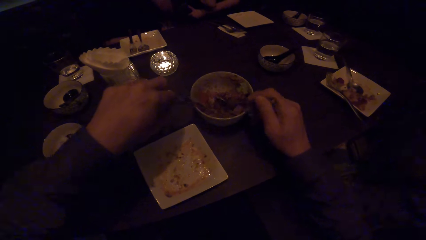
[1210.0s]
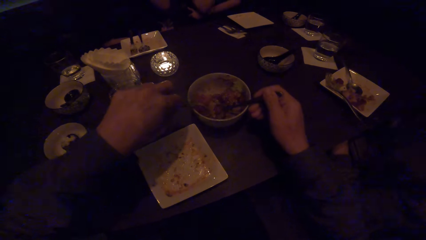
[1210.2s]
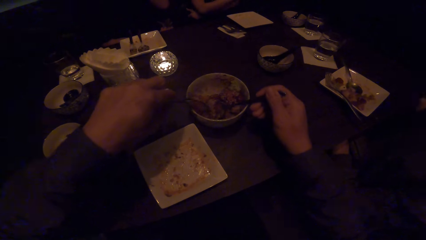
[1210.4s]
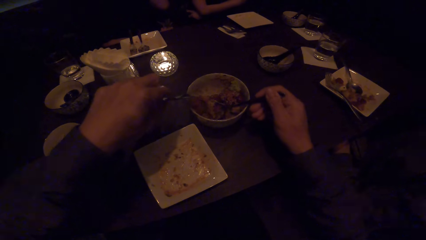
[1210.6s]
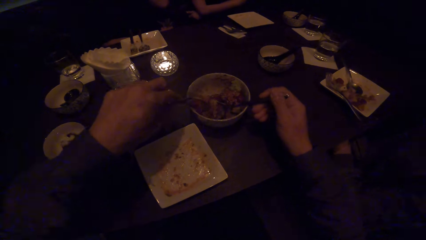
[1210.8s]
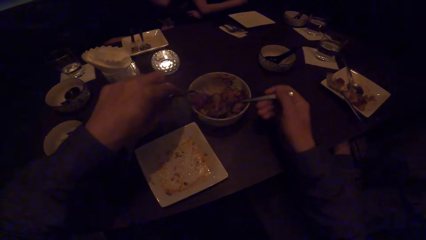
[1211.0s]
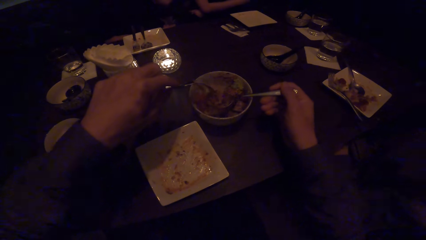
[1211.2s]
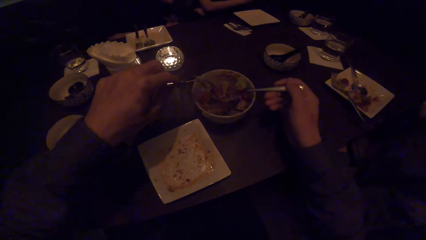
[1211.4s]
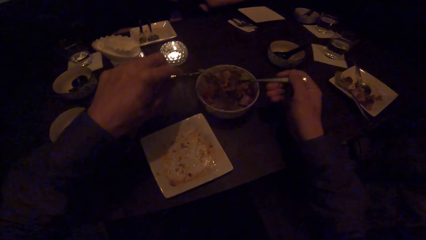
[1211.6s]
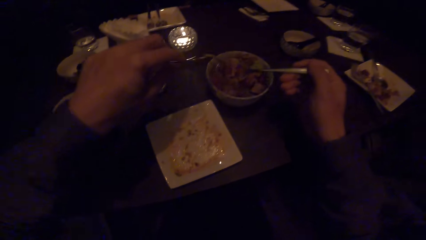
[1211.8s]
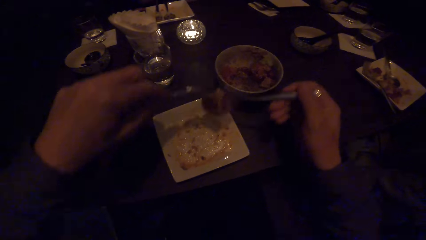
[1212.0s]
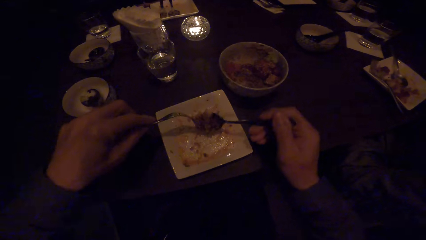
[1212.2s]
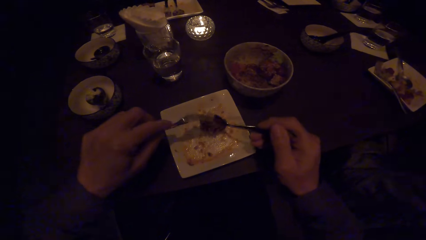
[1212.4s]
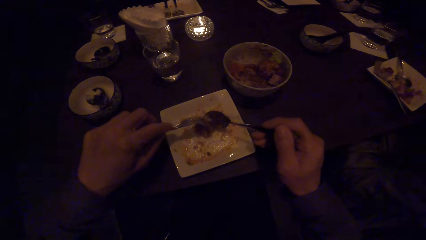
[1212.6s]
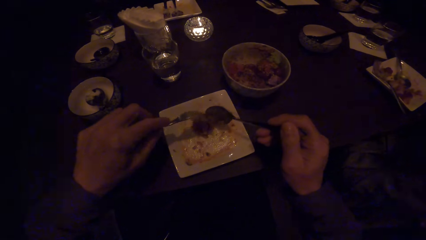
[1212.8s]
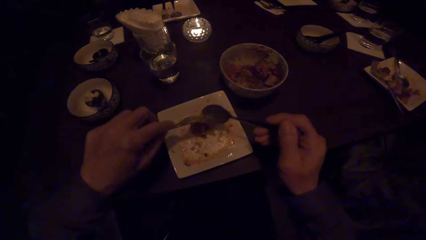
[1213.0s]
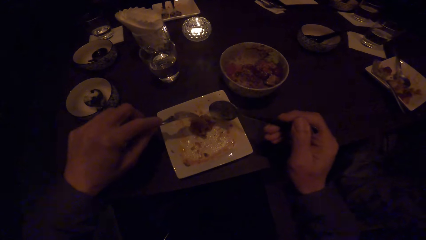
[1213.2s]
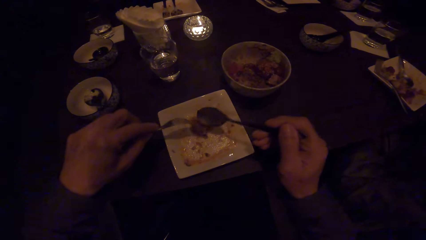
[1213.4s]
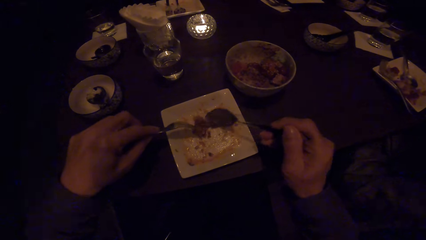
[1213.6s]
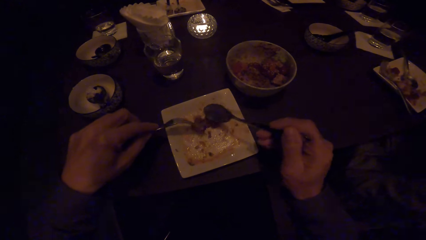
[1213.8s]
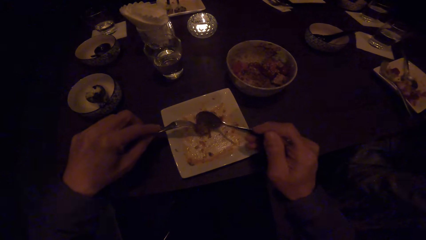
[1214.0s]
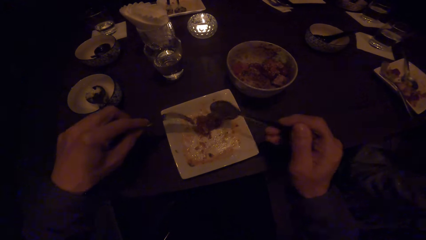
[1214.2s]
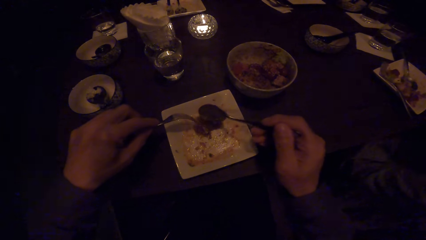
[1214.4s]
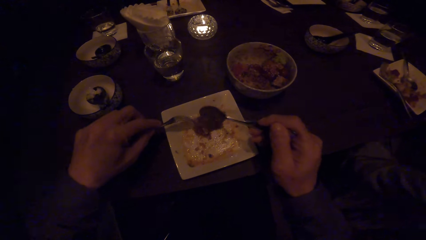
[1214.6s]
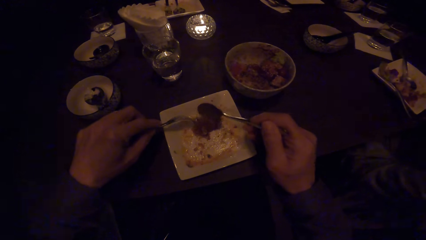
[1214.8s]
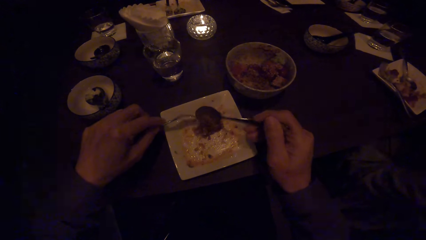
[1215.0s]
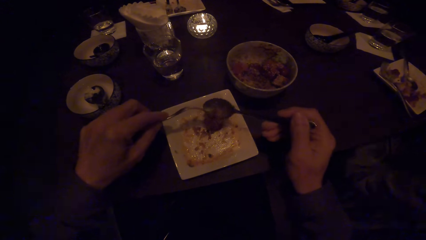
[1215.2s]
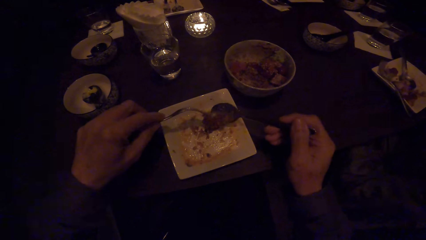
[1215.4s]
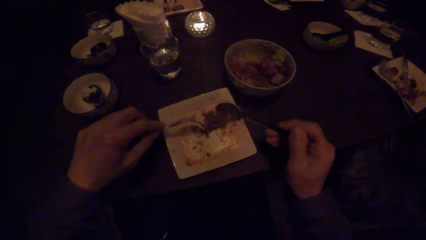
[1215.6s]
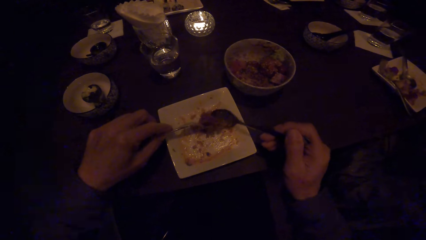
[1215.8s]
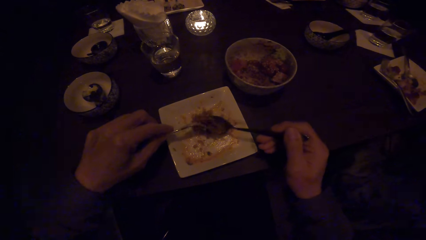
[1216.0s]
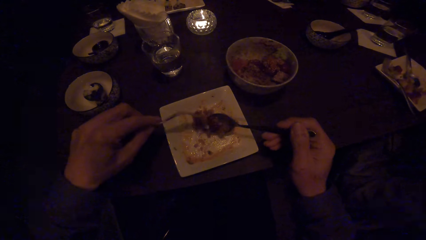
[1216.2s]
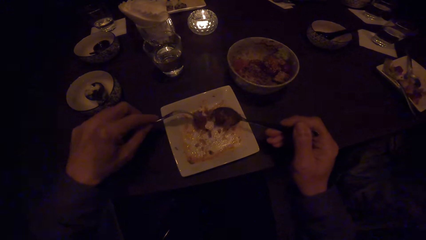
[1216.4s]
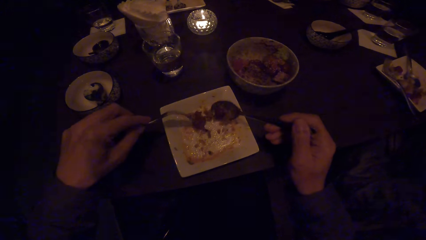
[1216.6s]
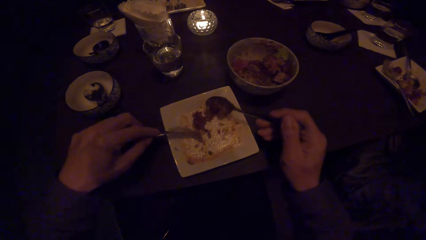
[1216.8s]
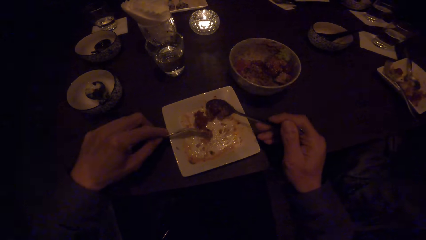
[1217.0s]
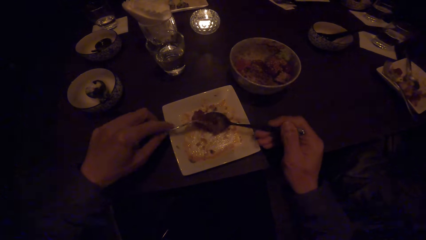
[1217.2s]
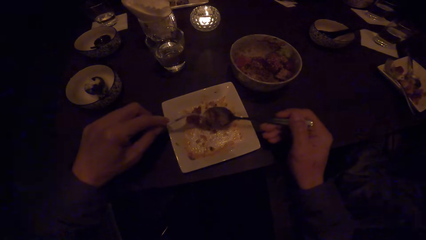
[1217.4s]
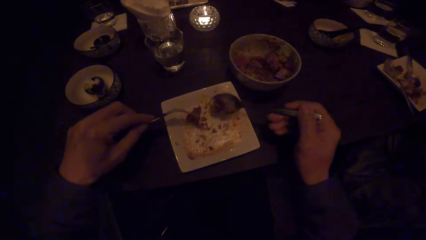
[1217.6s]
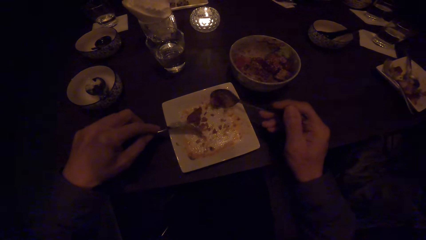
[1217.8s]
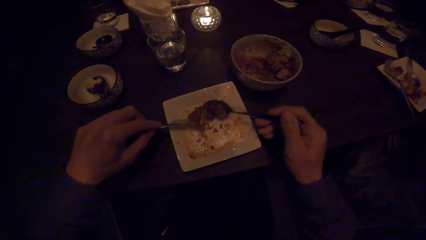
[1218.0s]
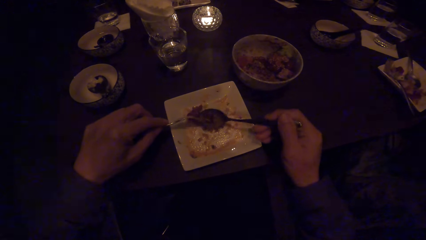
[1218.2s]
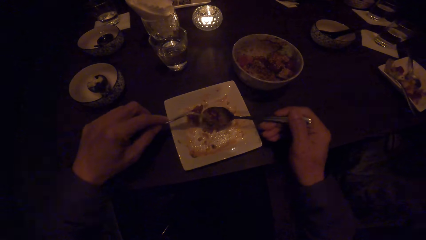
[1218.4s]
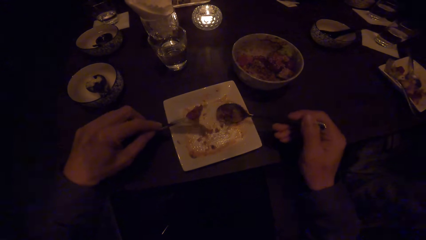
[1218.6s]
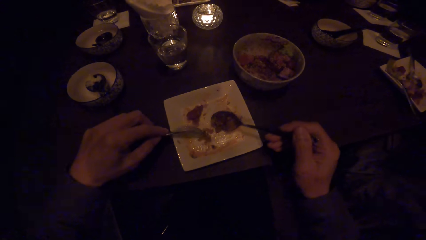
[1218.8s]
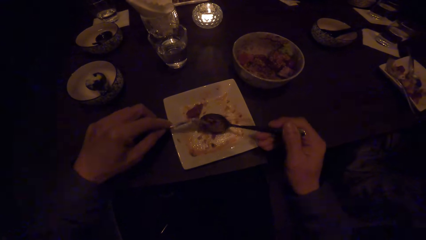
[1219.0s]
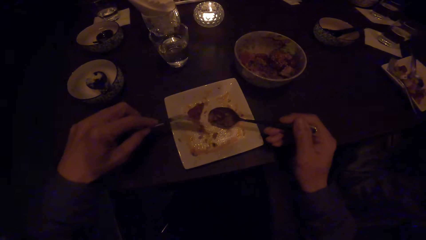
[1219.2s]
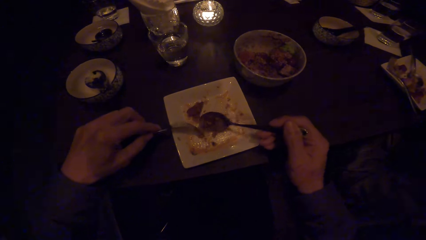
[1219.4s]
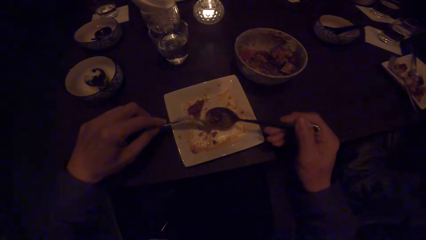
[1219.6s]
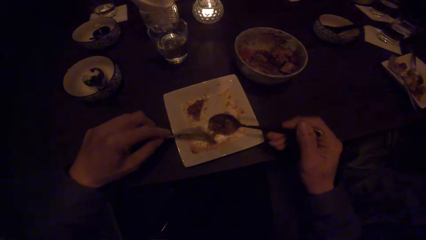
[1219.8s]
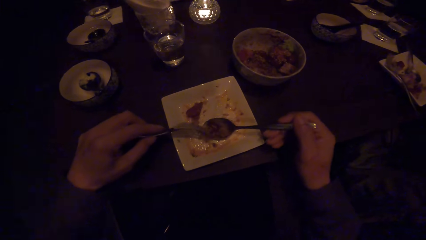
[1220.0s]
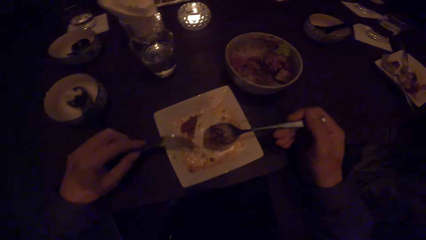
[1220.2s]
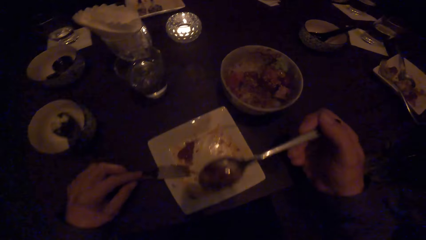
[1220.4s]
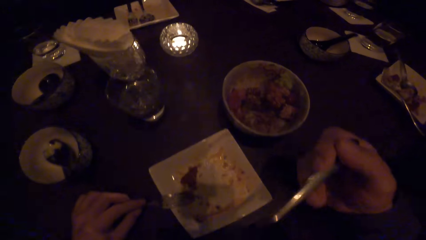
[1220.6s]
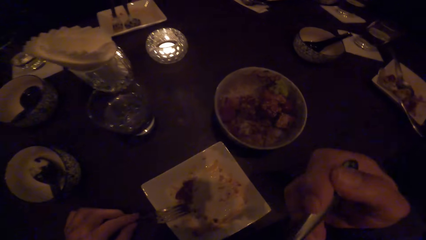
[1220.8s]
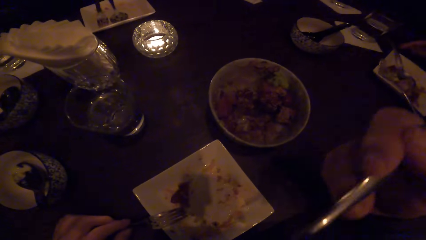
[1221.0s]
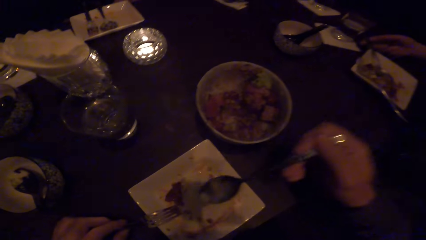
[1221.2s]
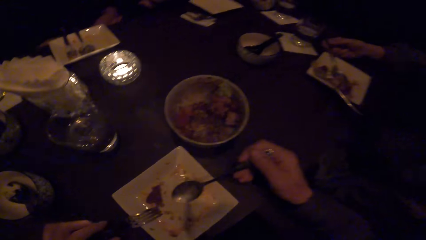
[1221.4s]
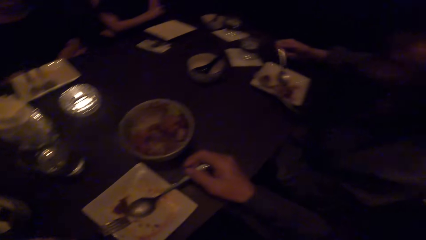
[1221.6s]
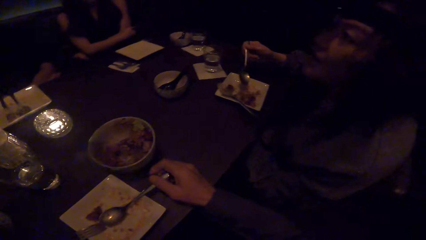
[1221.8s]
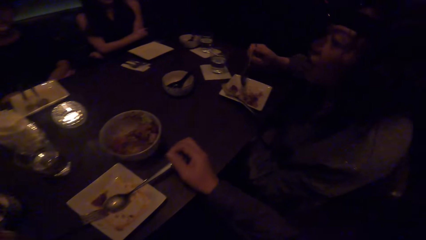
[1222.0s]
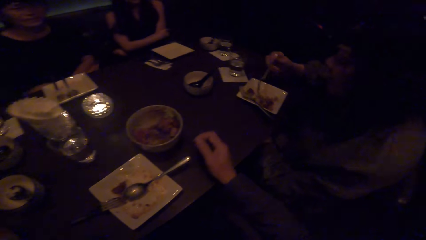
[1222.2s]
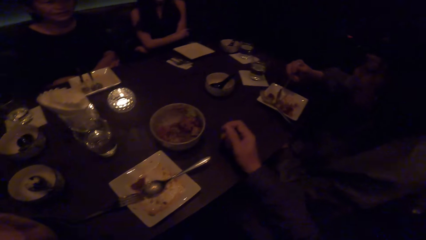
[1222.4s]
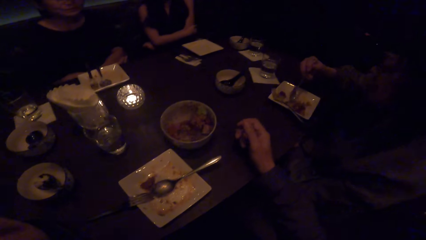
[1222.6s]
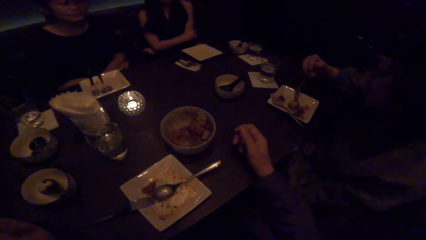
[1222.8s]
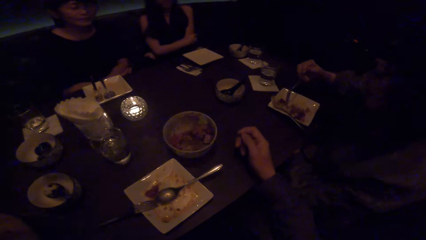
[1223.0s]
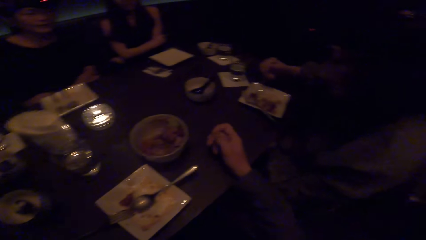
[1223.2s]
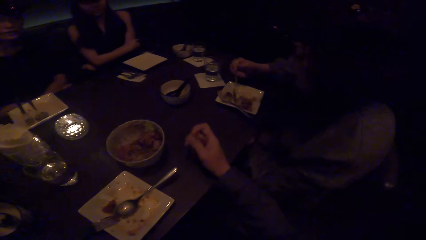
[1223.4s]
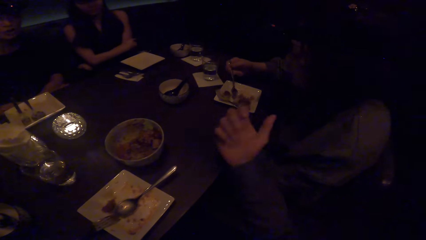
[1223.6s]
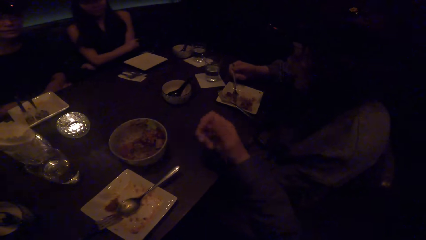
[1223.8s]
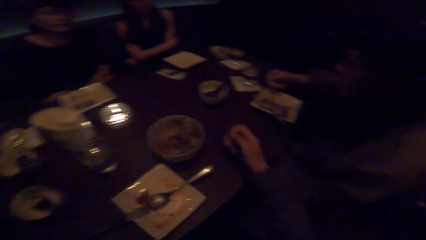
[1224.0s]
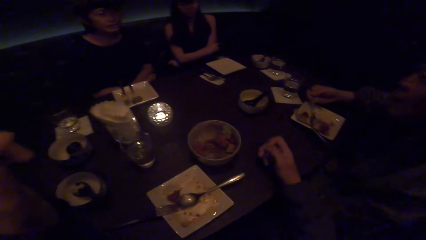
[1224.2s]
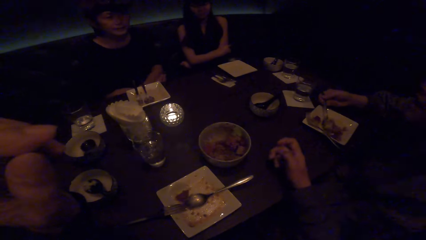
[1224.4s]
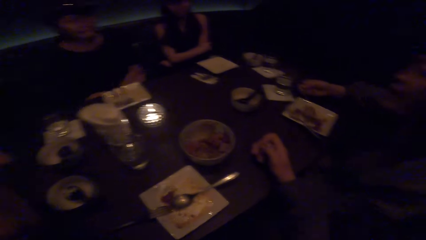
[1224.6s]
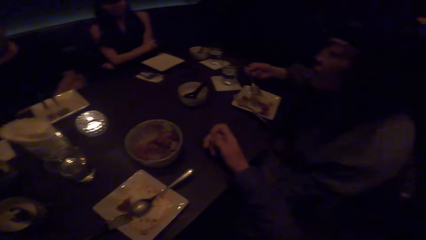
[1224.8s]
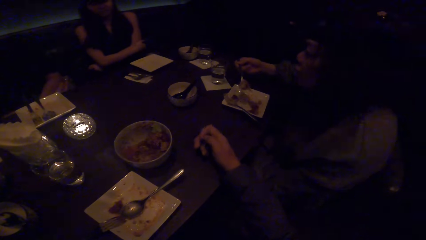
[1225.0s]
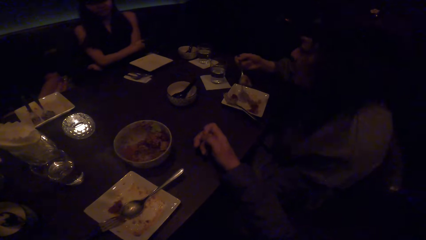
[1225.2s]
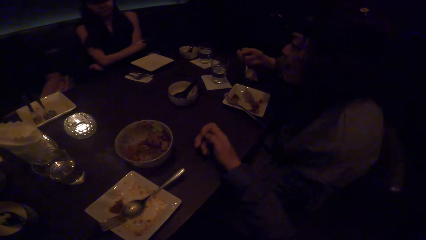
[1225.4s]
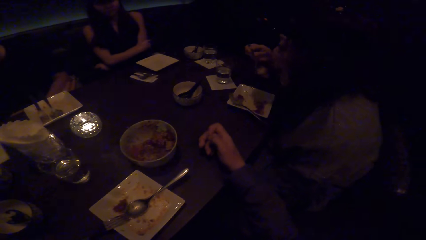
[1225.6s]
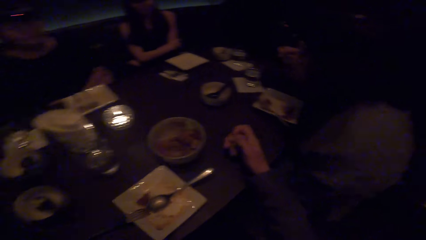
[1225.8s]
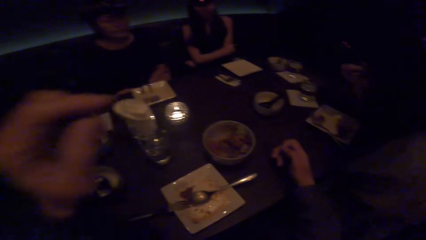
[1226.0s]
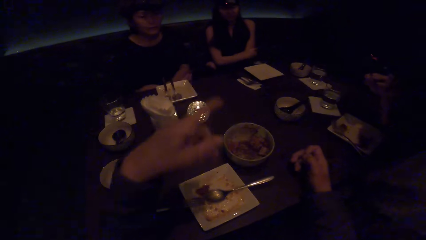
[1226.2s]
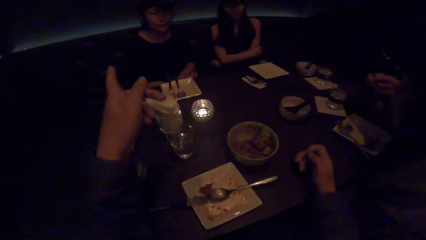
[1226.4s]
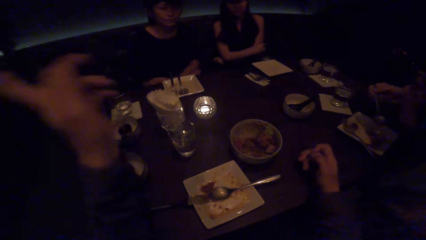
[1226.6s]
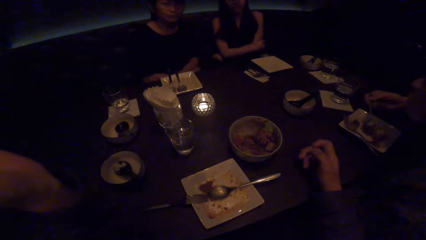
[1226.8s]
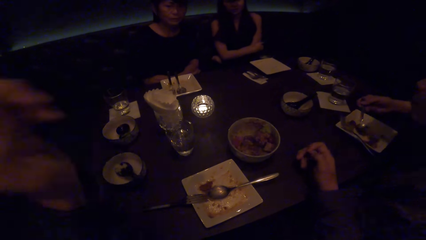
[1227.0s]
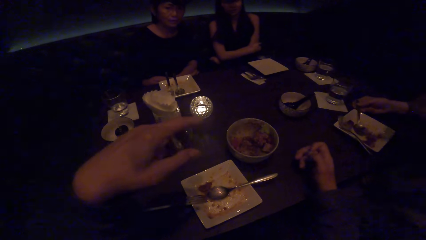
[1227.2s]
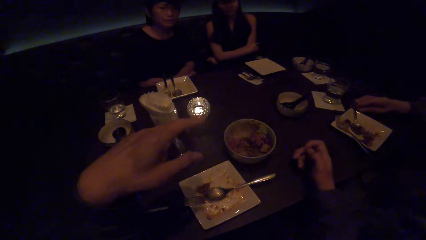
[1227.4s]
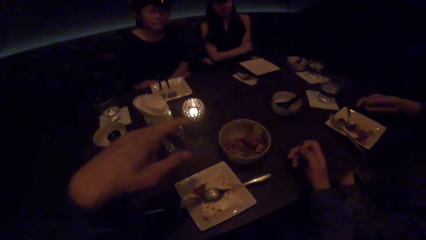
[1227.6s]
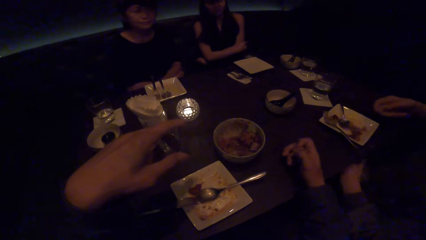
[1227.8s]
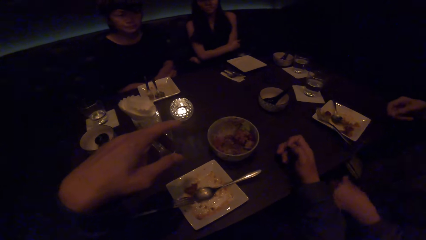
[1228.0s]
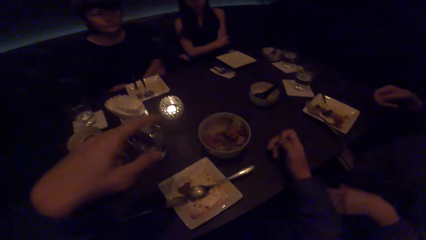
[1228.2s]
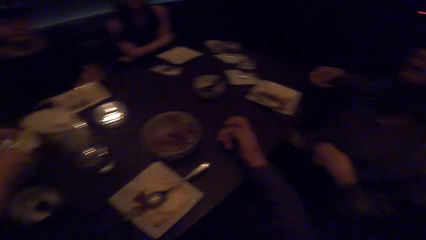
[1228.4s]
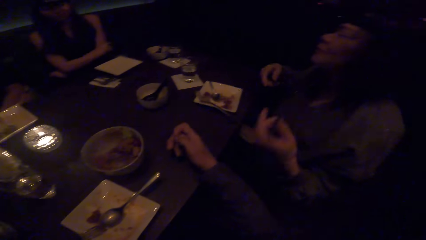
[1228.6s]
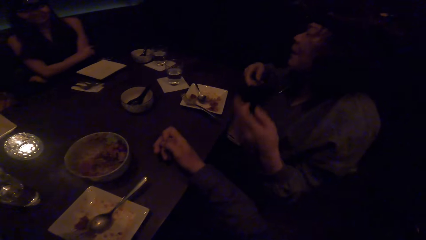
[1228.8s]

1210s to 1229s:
The camera wearer puts the food on the plate. They drop the fork on the plate. They scoop the food with the spoon and fork. They put the food in the mouth. A woman scoops some food with her spoon. The camera wearer puts the spoon down. The woman eats the food. The camera wearer talks to a woman, another woman and a third woman. The second woman looks at the camera wearer. The third woman looks at the camera wearer.
